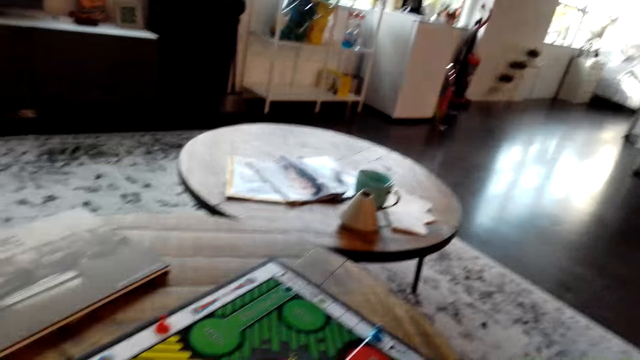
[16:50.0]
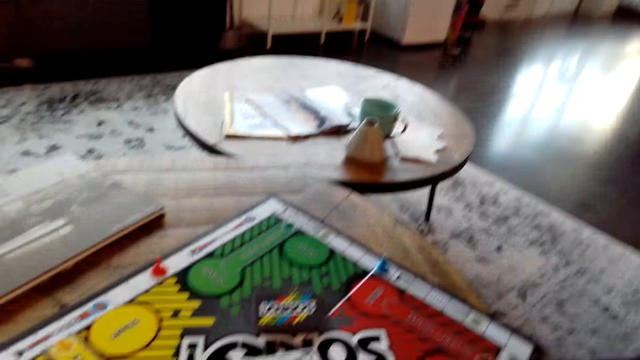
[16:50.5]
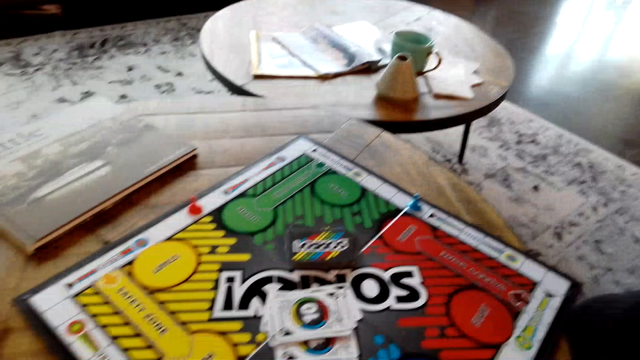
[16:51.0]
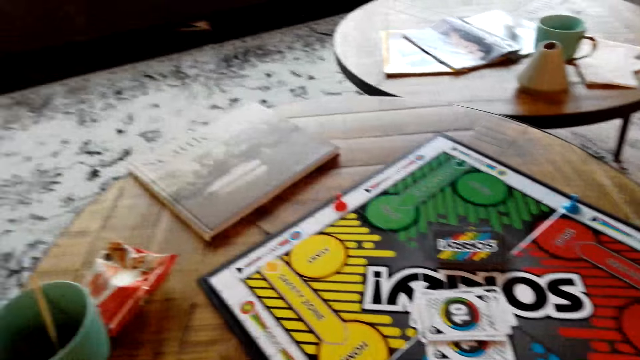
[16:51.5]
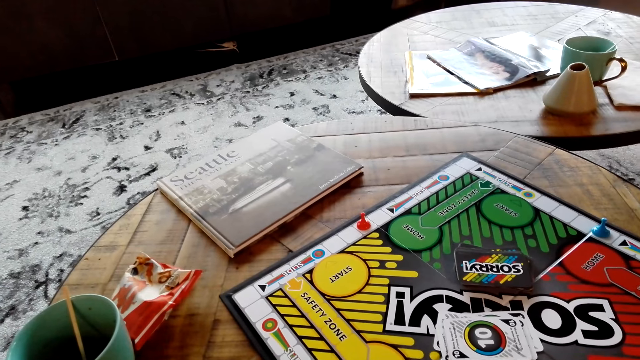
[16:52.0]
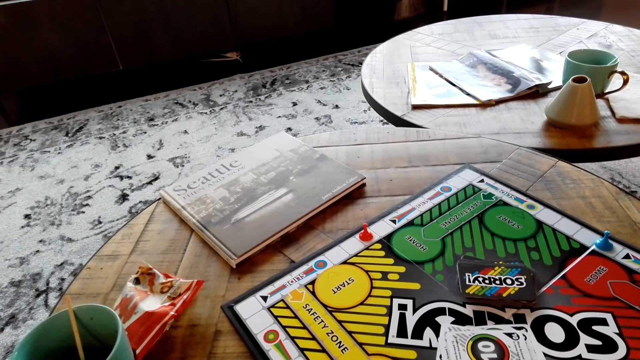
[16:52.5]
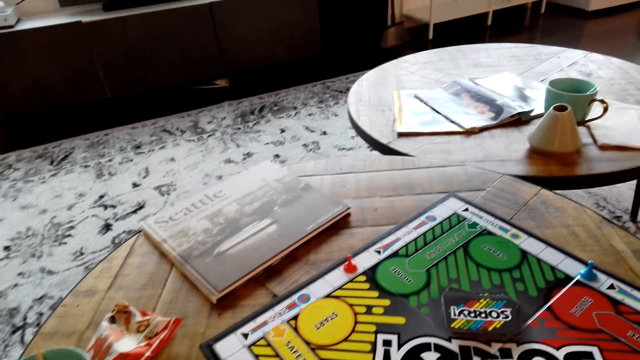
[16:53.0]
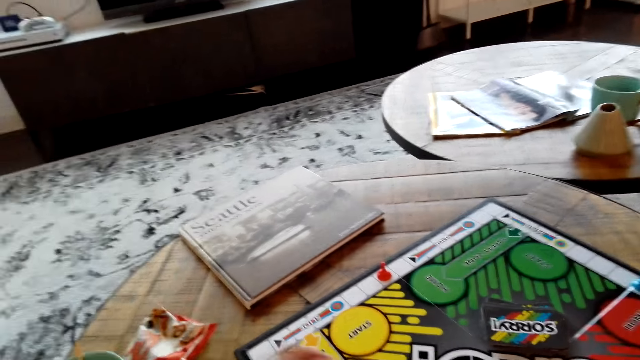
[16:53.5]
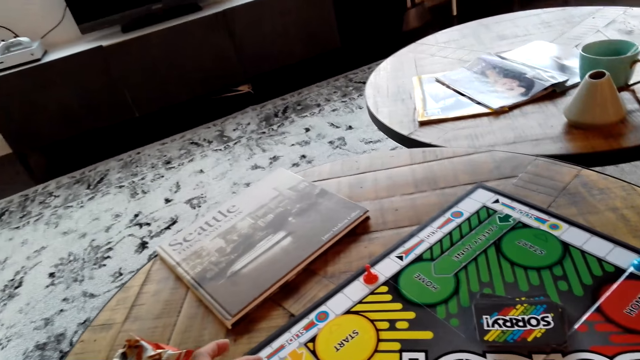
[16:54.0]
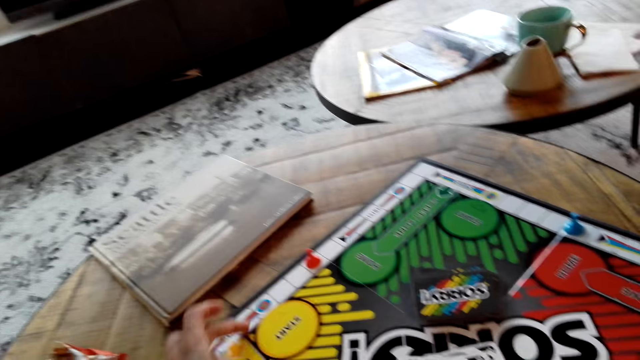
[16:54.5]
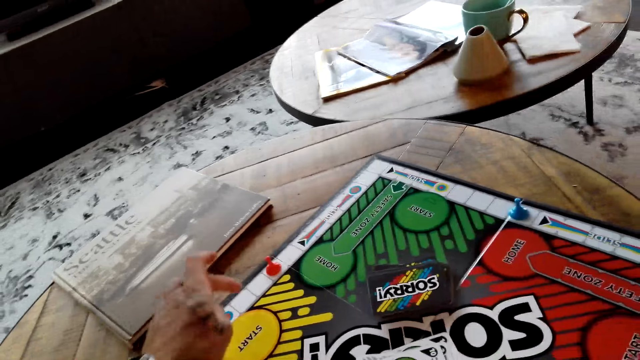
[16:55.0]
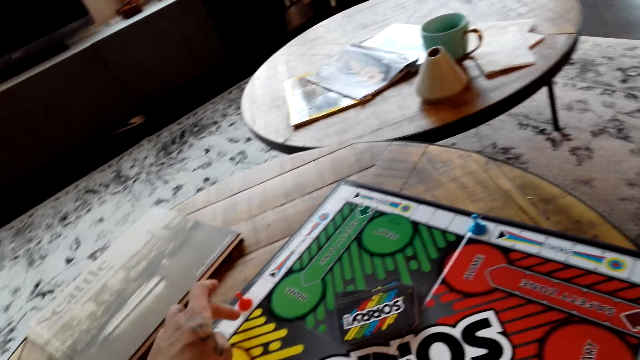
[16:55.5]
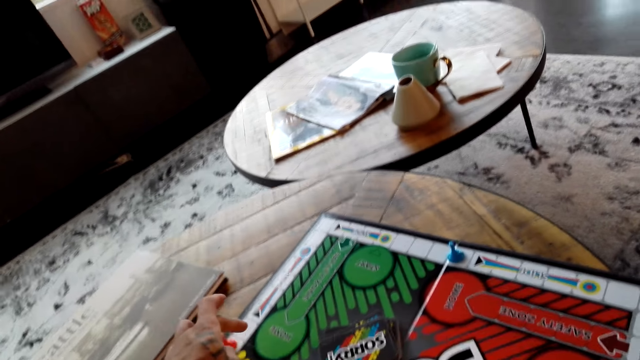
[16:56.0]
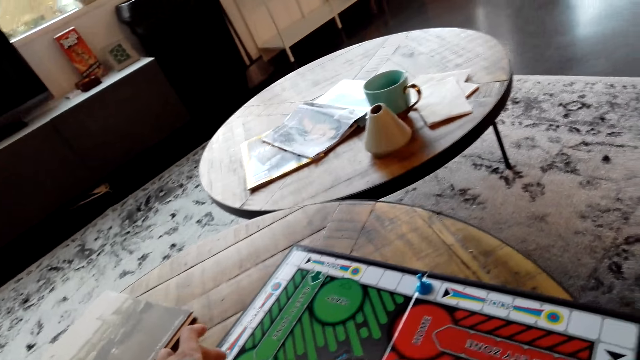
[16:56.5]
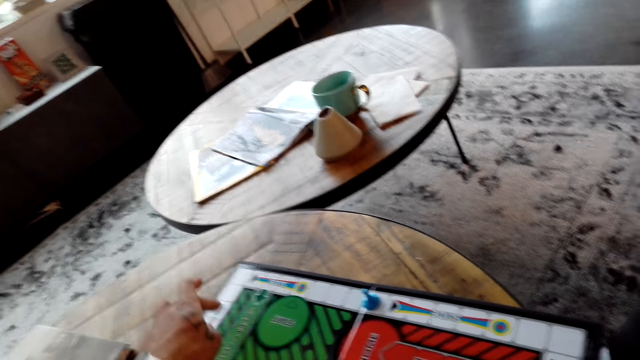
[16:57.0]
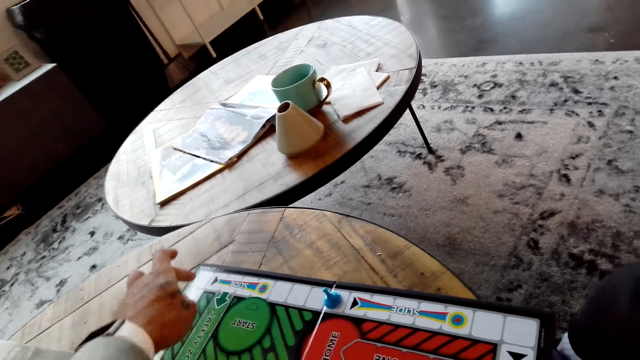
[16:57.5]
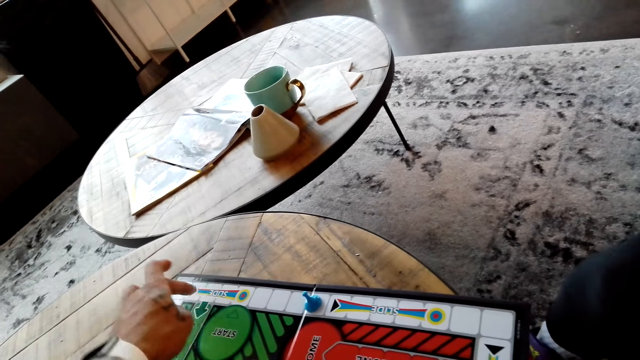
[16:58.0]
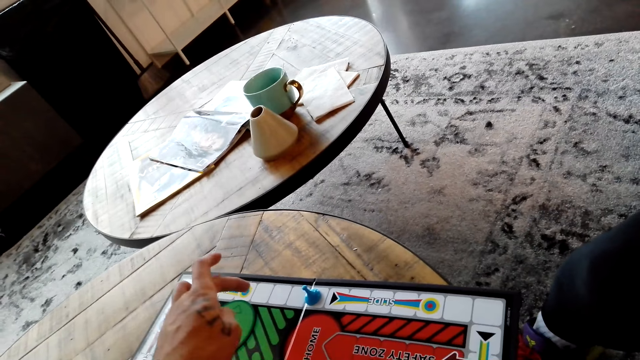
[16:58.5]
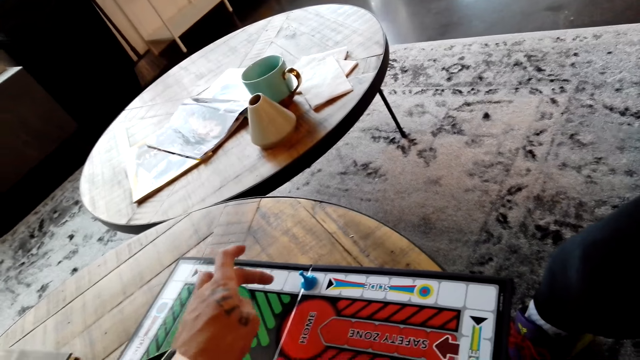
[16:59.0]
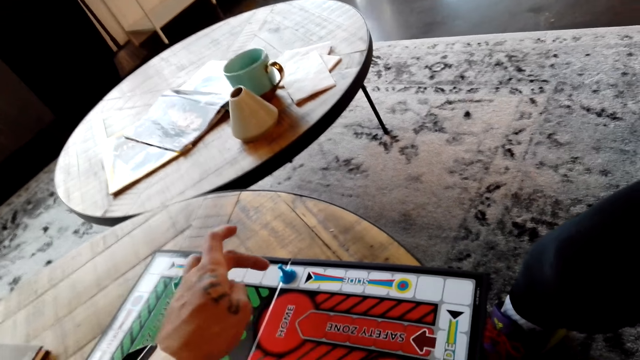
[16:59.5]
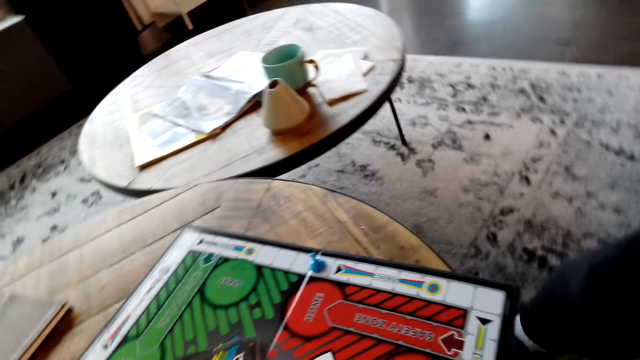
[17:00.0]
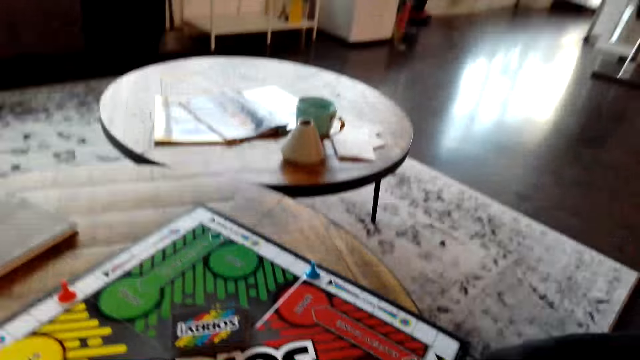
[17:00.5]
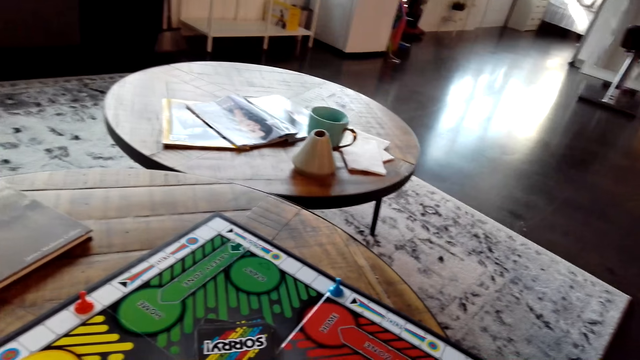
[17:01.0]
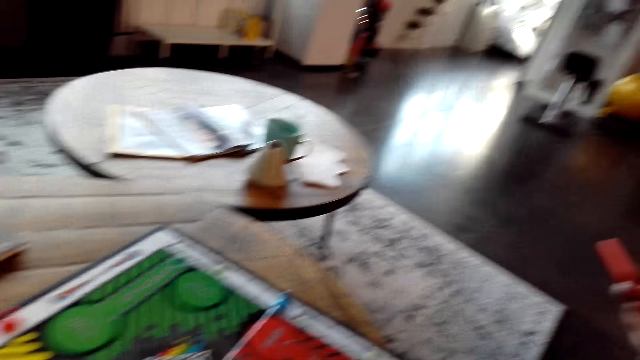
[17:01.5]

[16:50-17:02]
The camera wearer touches the table with his left hand.

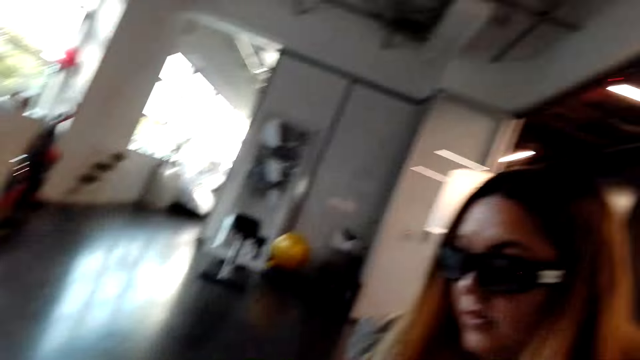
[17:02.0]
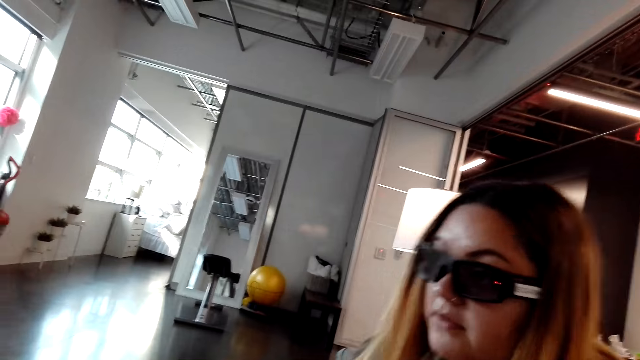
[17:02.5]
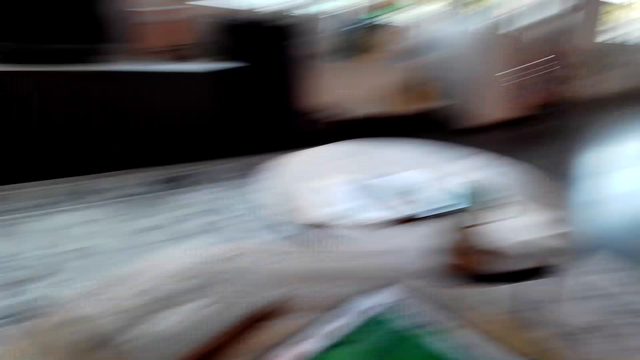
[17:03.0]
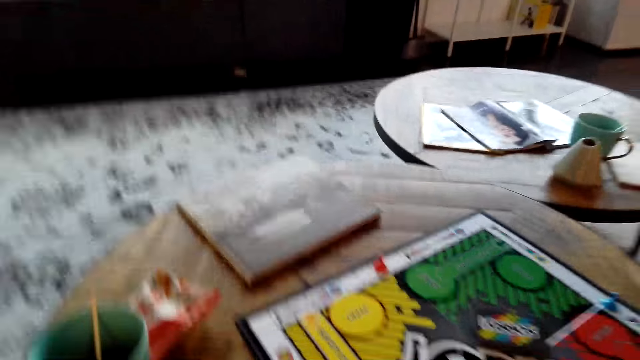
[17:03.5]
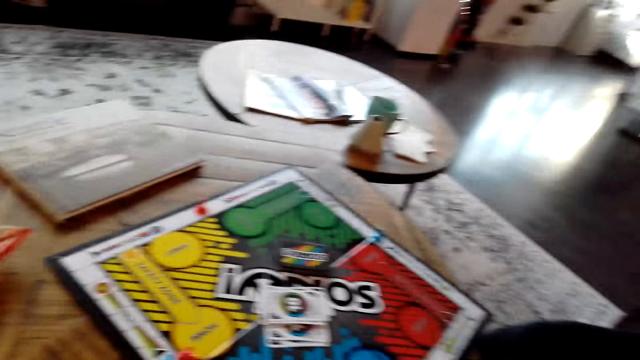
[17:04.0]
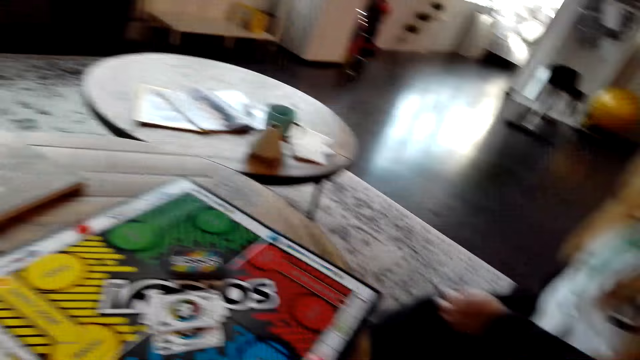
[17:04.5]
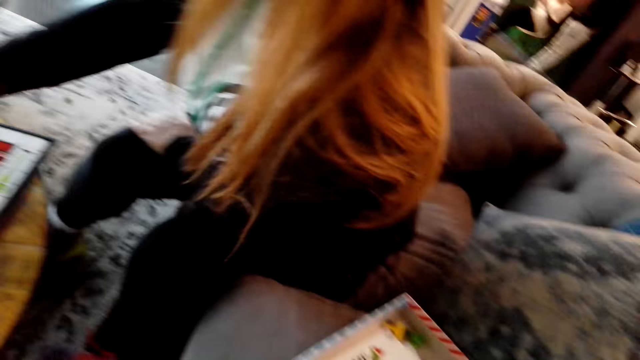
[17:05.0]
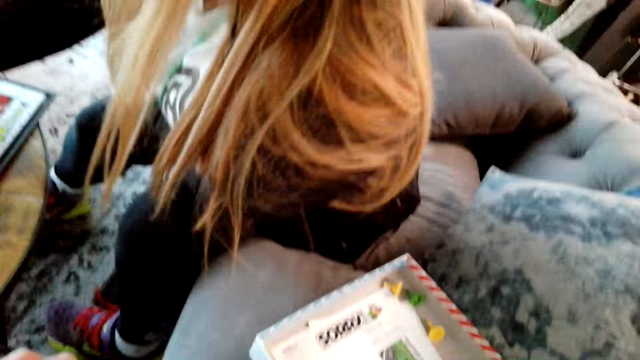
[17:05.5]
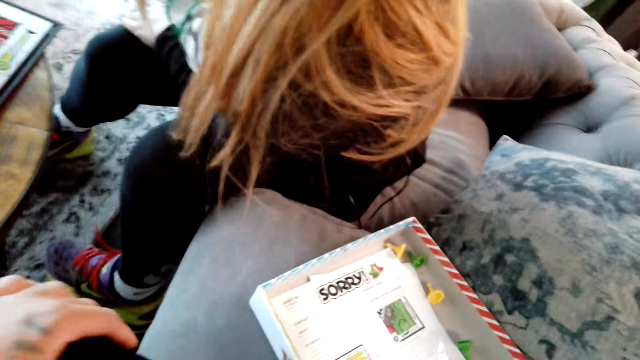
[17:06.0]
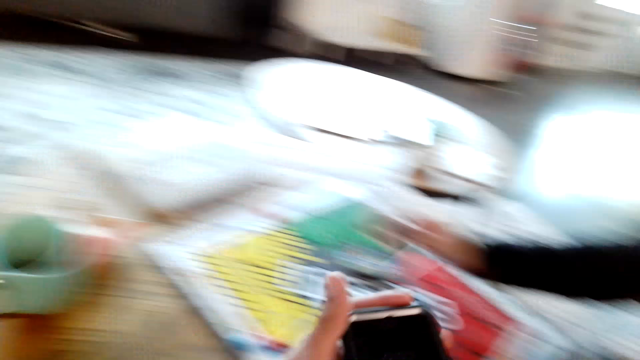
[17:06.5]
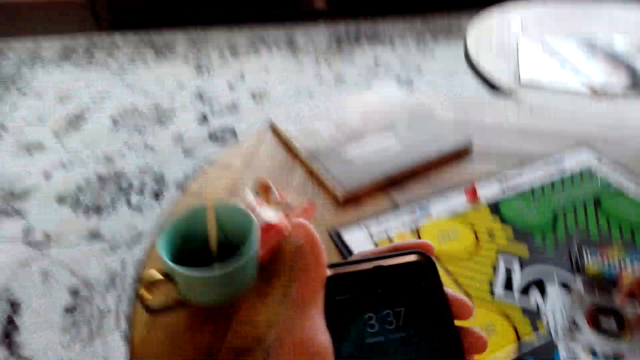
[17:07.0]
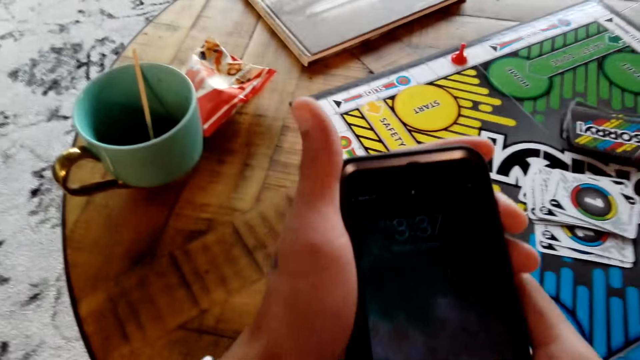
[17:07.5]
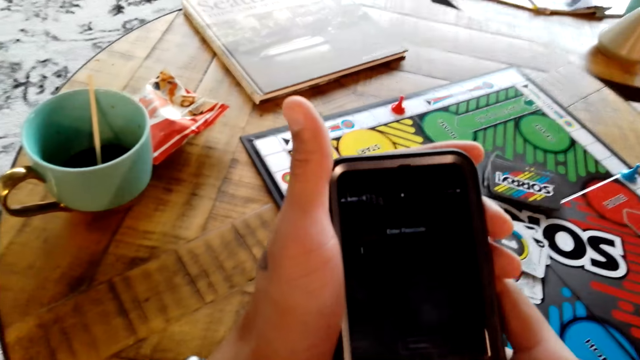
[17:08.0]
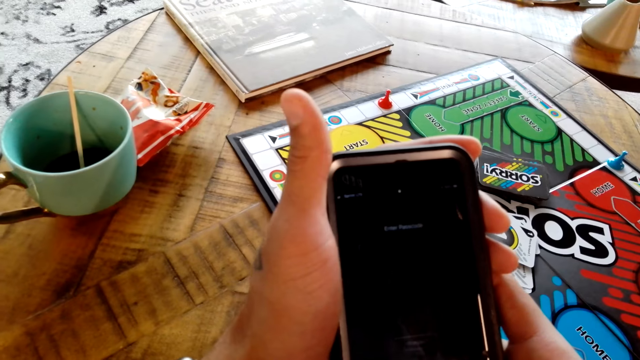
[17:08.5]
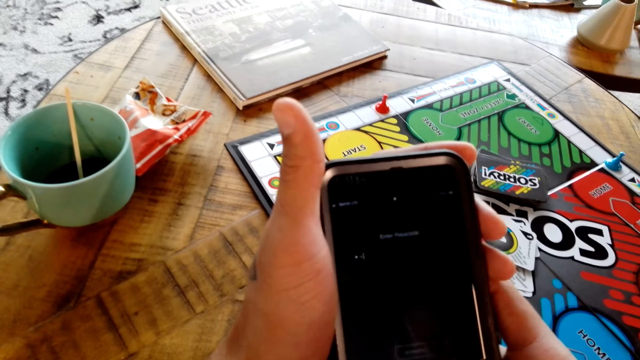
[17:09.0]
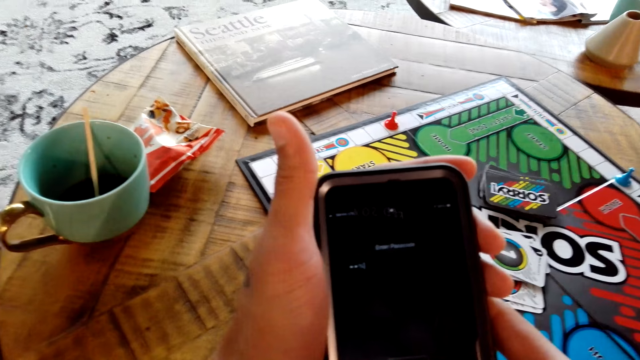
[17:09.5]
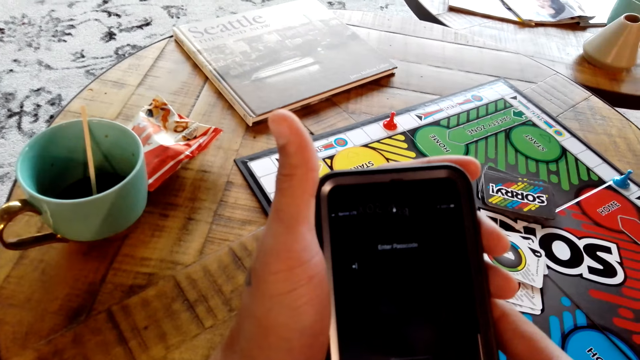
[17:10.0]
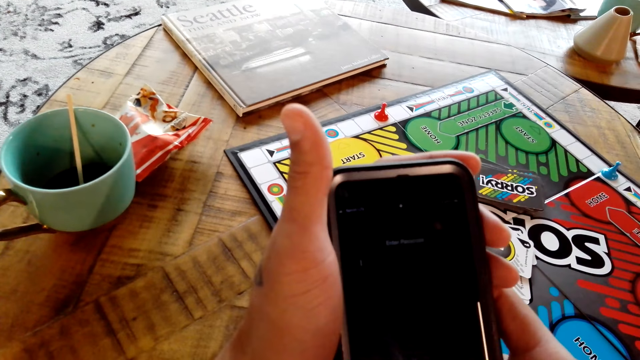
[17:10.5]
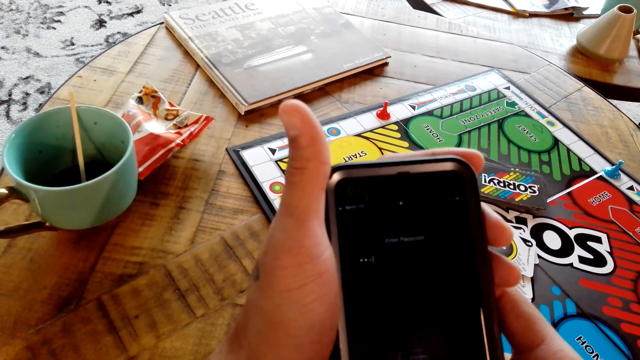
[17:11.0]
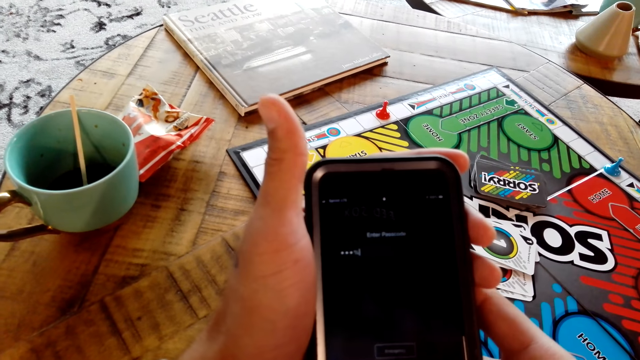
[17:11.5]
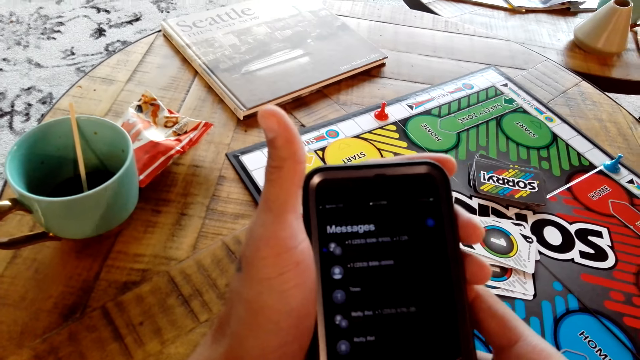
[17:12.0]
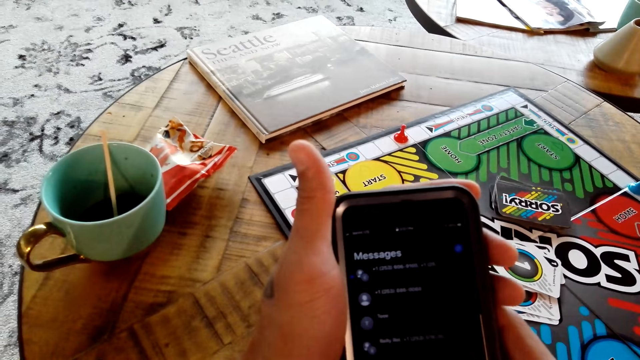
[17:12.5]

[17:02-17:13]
The camera wearer stares at the phone on his hands. He scrolls the phone.
